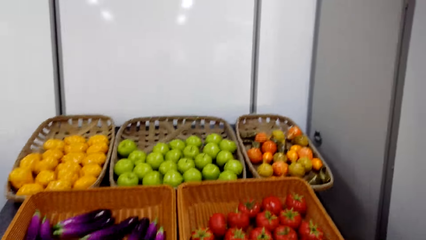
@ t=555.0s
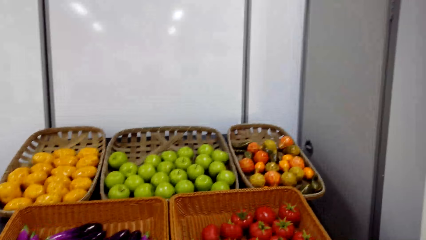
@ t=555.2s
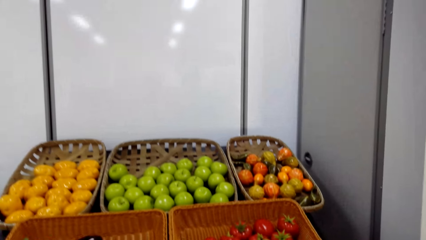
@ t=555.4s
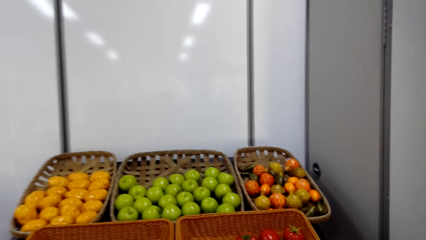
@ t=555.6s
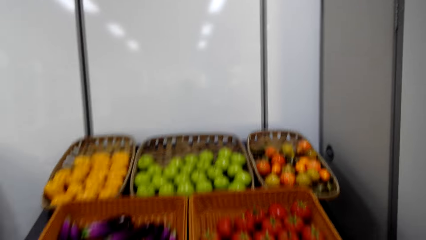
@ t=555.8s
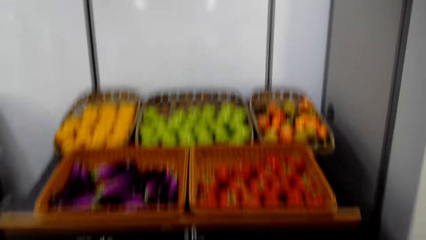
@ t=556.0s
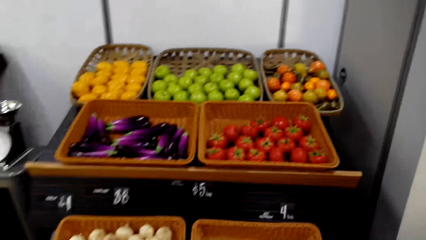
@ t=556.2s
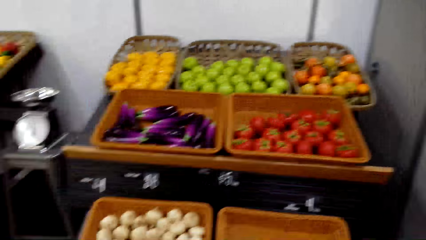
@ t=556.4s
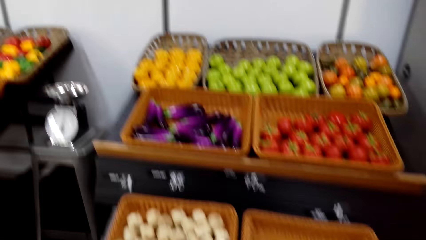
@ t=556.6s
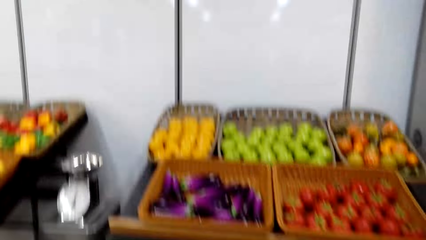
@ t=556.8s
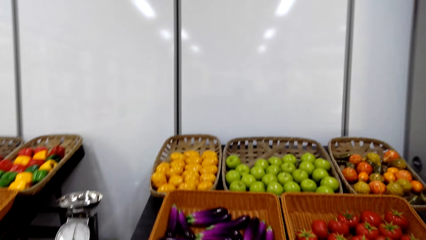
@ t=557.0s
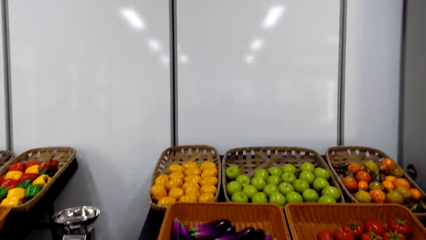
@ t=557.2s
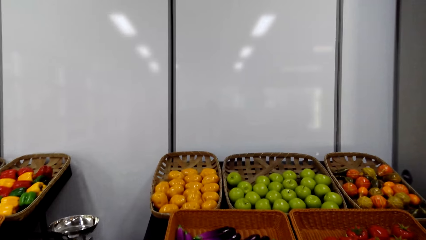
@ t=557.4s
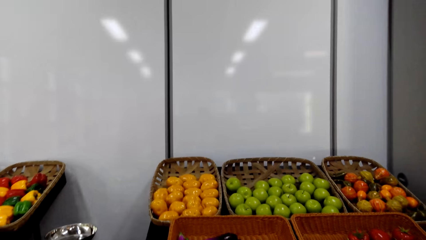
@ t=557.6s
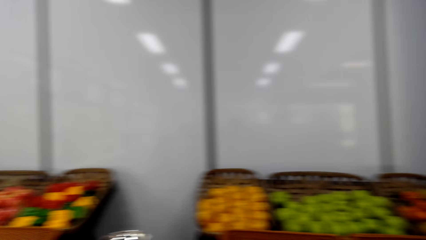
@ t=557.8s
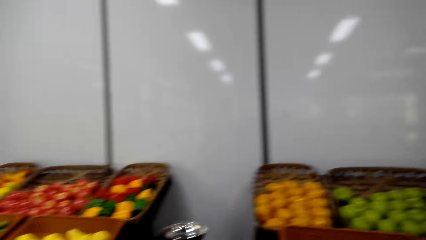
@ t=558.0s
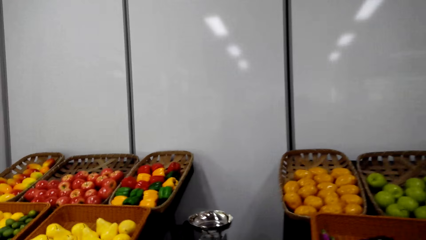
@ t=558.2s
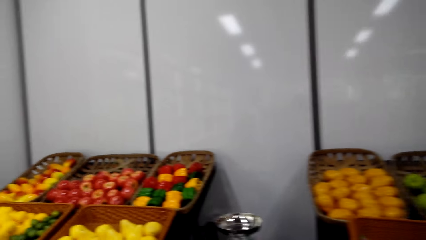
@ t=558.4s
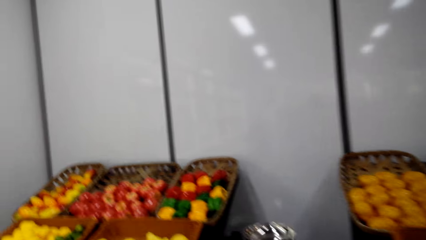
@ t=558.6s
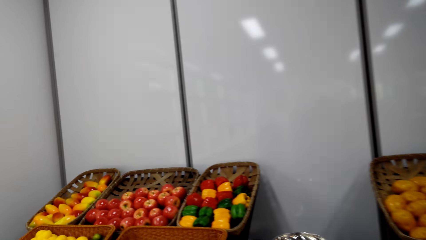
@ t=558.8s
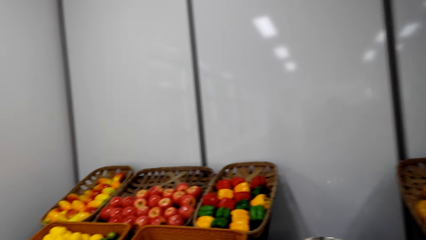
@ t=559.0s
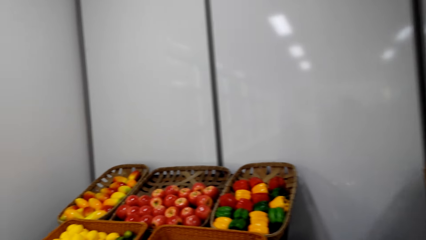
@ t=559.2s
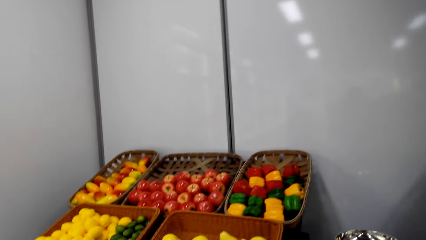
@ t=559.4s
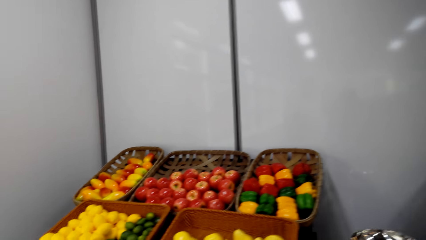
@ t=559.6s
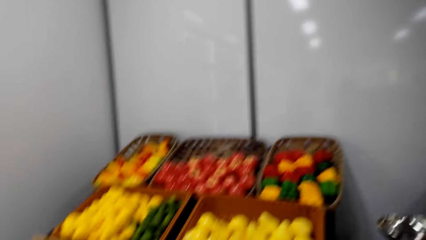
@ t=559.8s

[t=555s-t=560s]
The camera wearer walks around the supermarket.

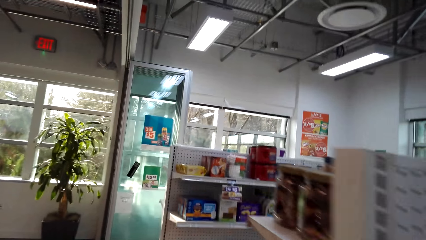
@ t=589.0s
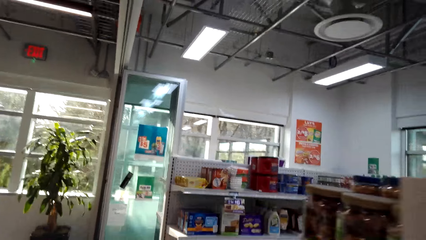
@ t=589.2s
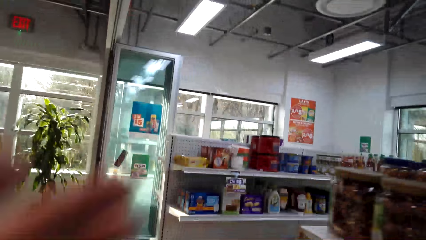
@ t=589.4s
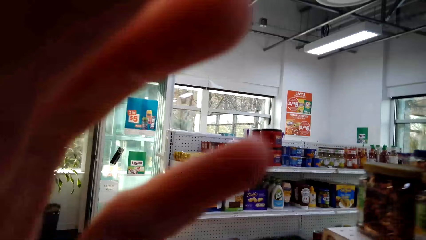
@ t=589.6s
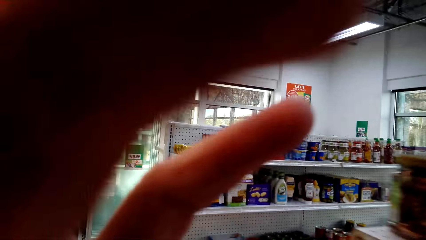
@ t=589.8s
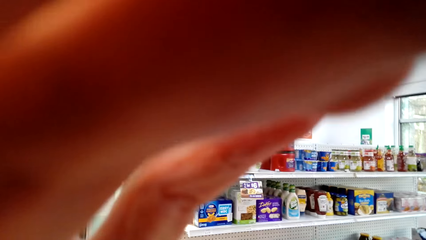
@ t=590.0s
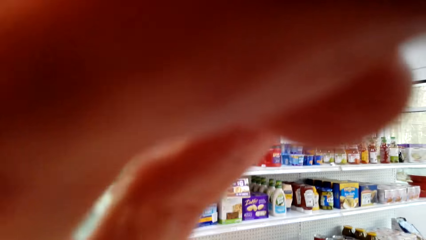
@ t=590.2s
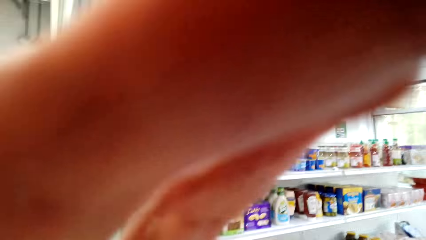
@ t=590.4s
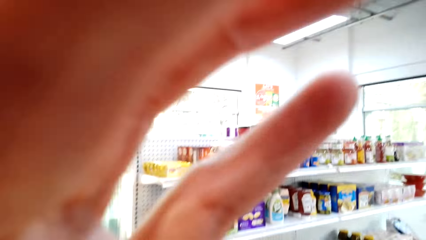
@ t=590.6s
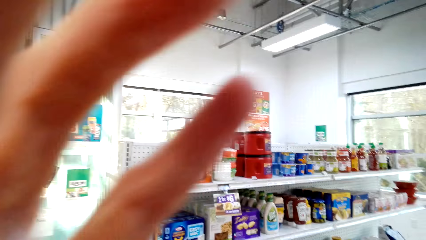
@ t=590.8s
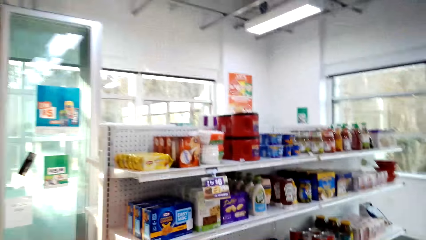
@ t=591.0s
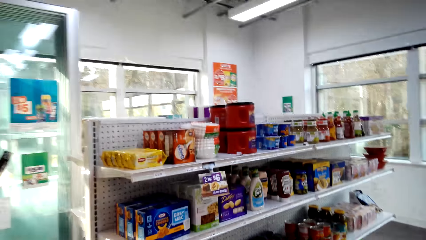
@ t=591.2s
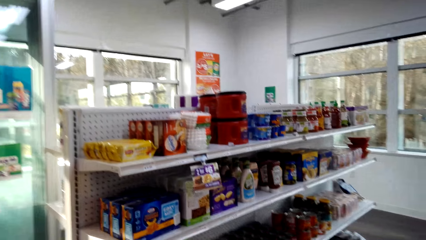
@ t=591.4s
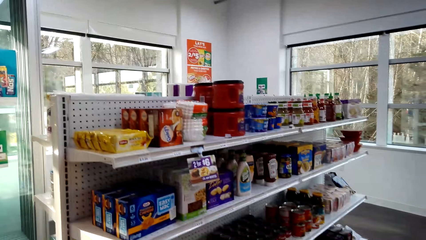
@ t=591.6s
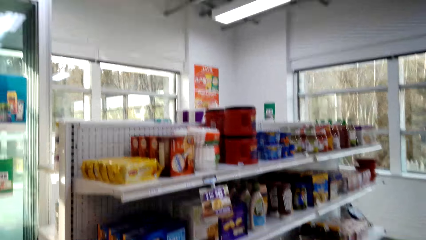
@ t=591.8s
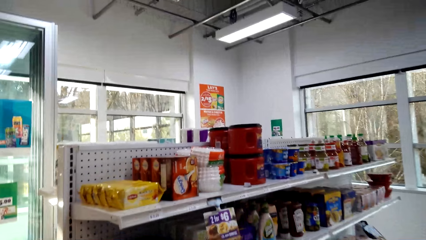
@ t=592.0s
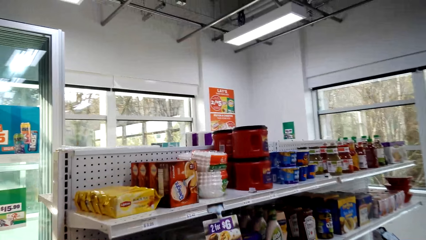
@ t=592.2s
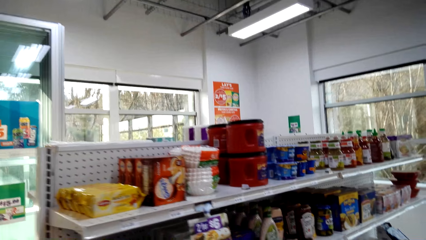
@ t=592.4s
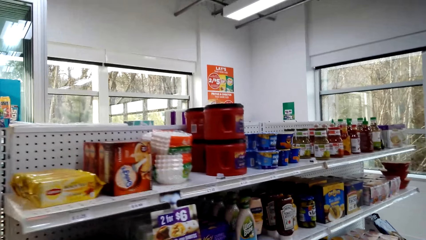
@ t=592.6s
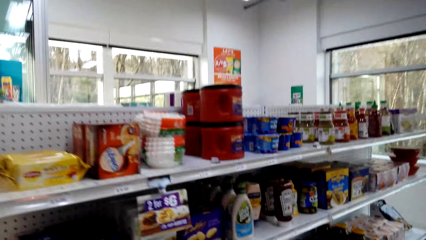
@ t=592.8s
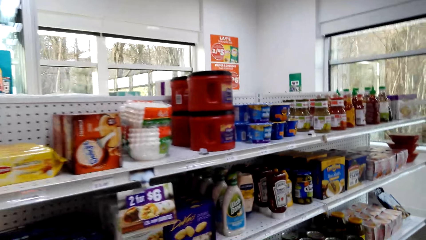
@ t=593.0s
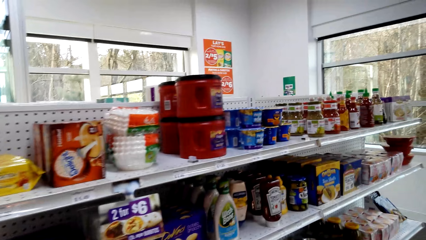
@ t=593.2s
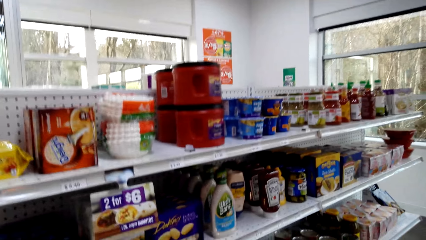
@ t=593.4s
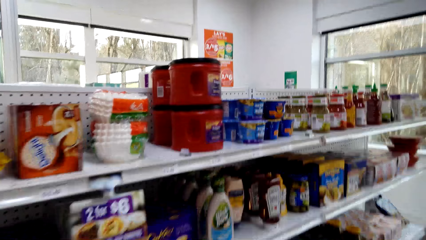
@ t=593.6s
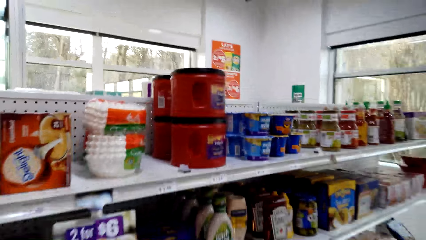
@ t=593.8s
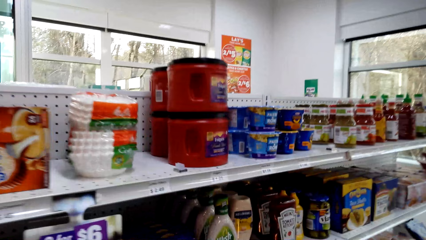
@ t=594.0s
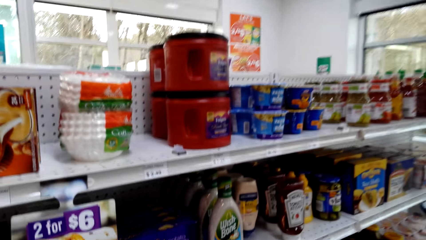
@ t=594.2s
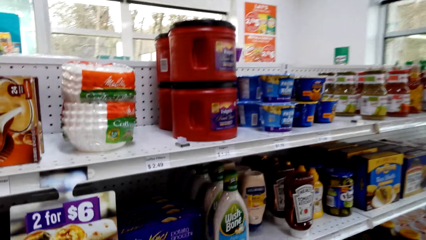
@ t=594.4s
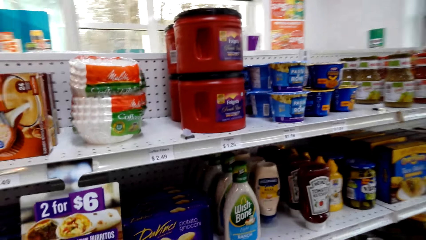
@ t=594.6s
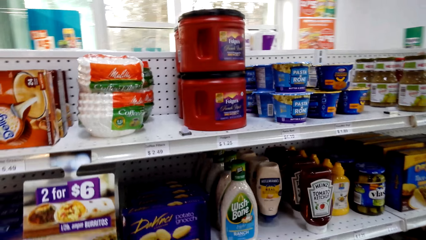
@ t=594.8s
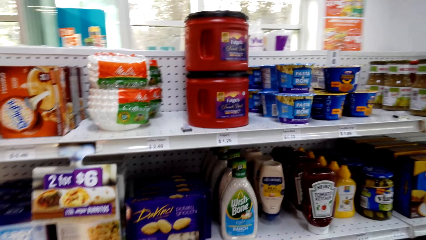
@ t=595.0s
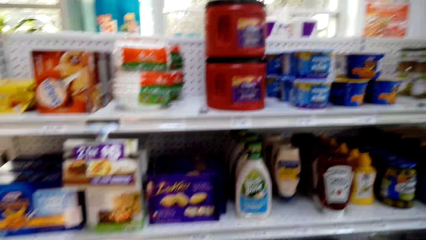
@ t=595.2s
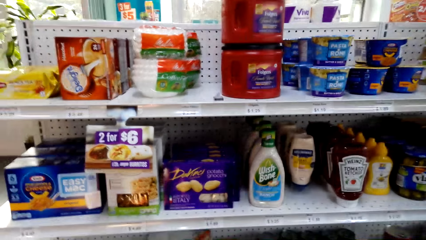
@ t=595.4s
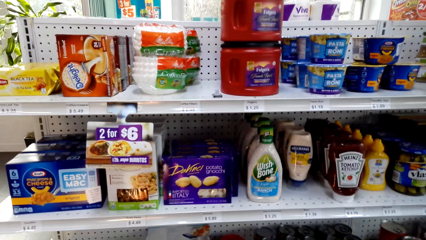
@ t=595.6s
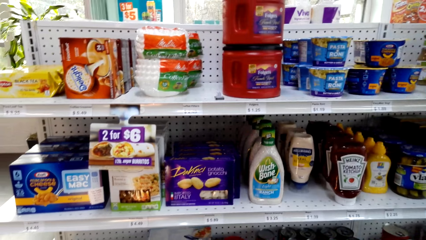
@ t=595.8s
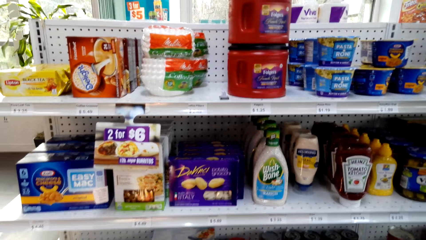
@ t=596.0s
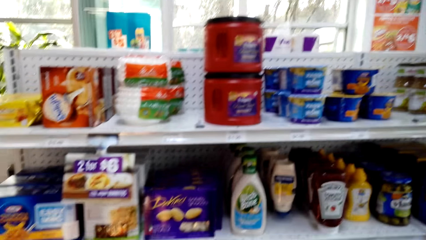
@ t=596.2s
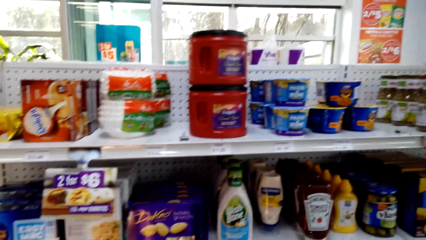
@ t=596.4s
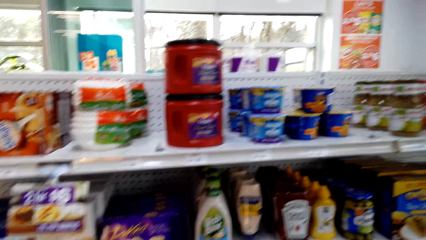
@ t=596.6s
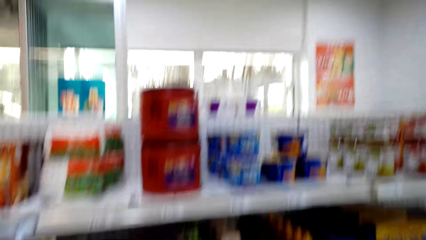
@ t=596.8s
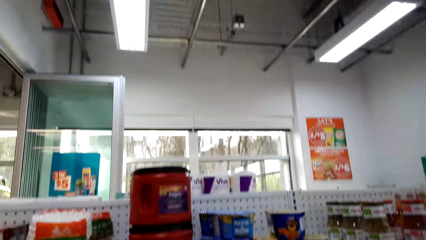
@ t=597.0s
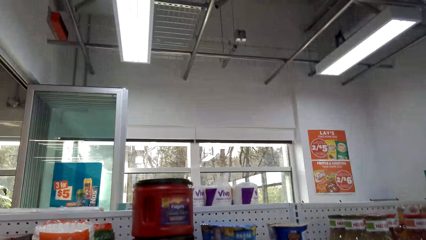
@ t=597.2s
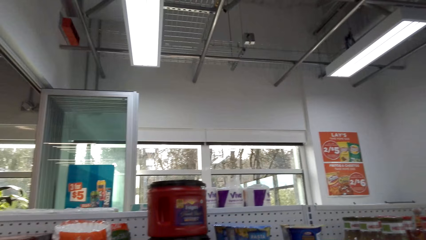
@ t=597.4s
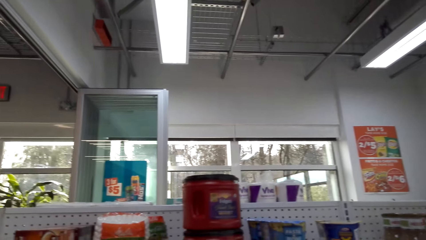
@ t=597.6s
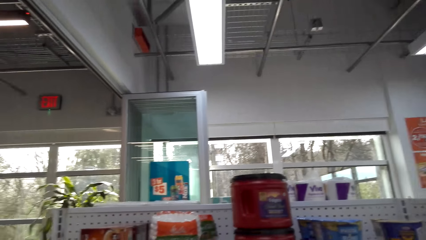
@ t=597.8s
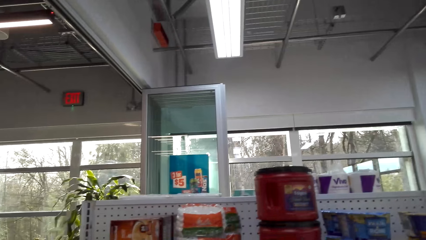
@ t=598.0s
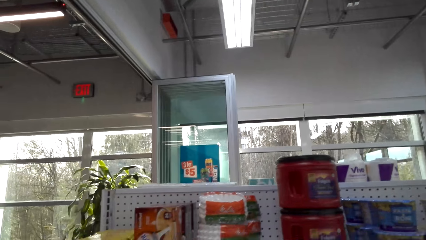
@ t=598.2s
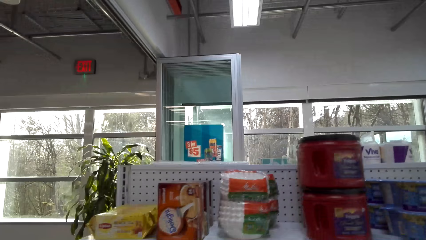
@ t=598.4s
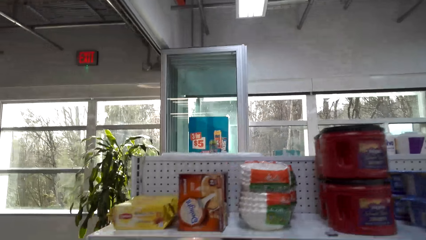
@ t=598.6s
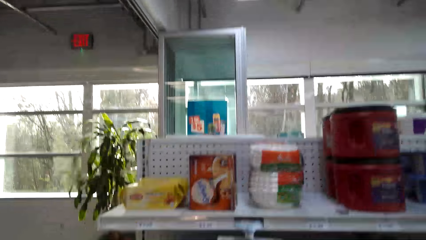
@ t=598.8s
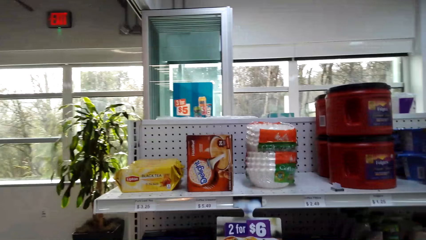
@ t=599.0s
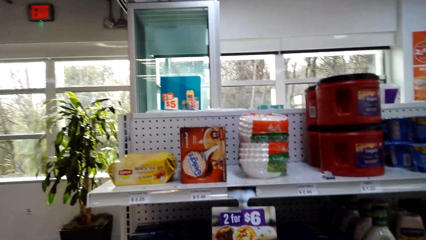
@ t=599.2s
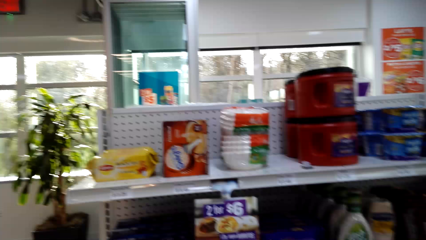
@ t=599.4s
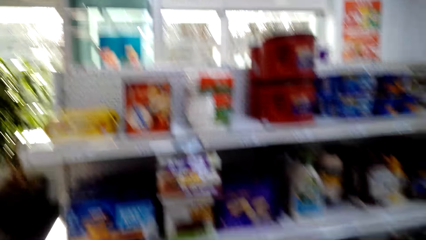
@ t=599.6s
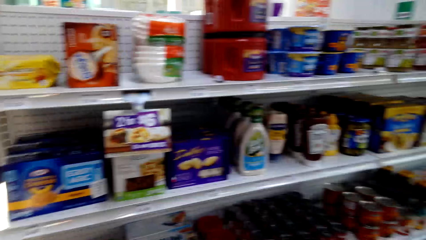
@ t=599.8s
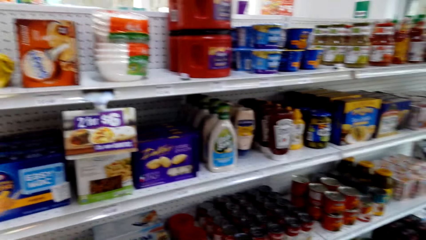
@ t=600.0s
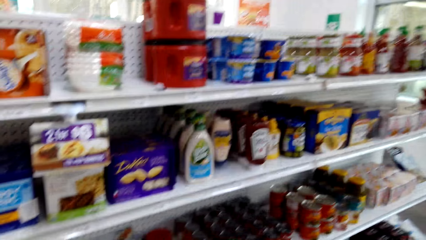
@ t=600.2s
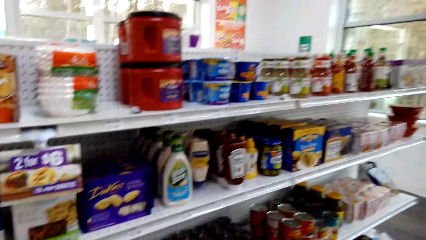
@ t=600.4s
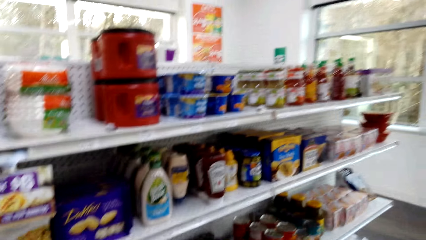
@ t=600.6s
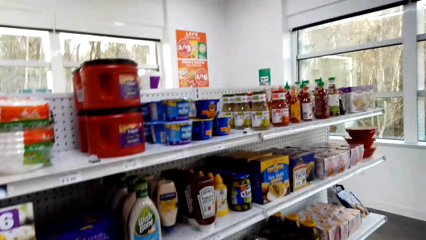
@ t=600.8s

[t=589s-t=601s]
The camera wearer touches the camera. They walk around the store.
